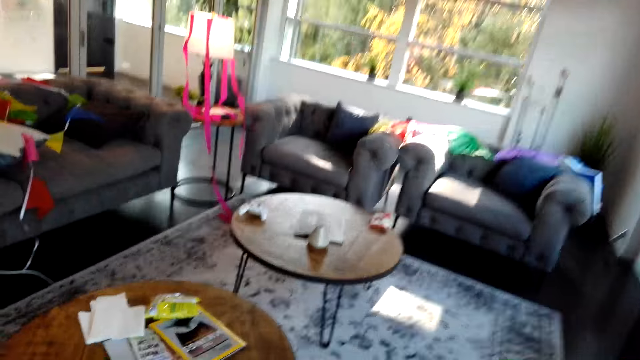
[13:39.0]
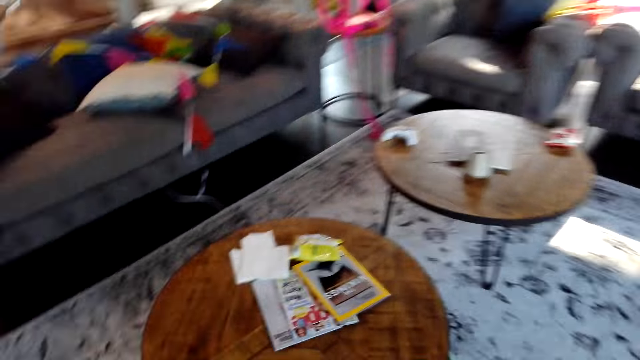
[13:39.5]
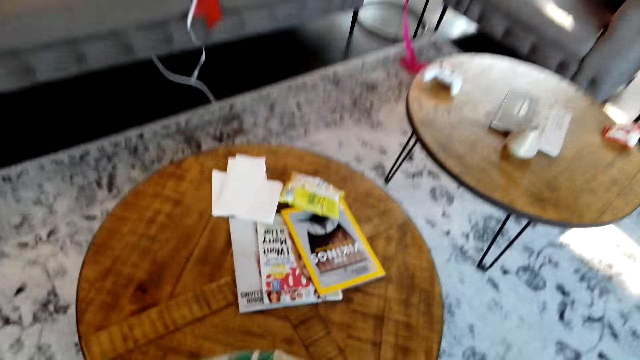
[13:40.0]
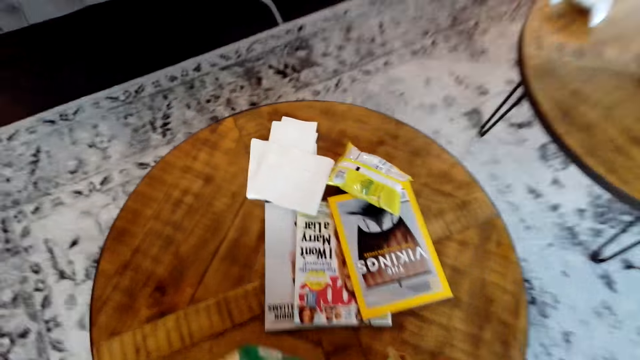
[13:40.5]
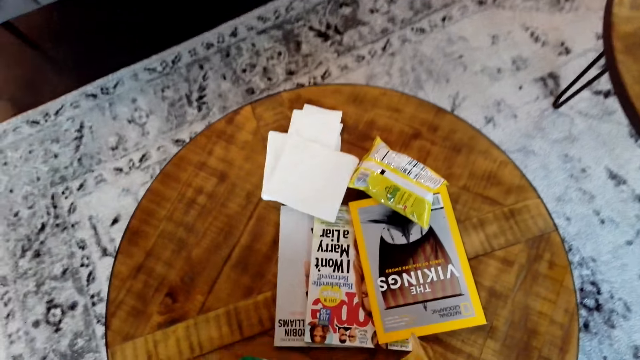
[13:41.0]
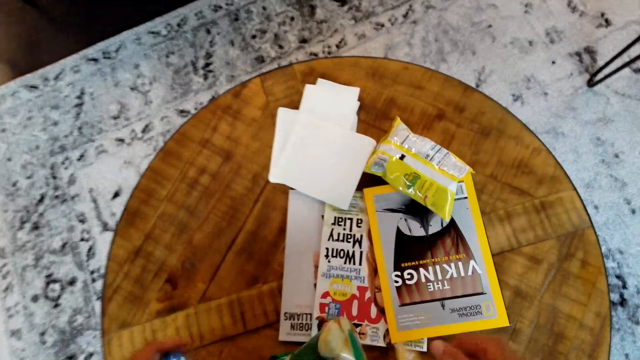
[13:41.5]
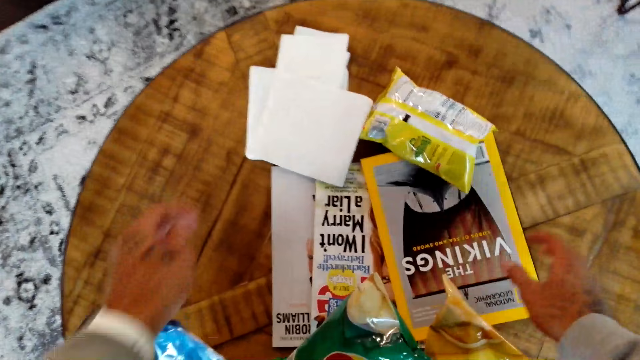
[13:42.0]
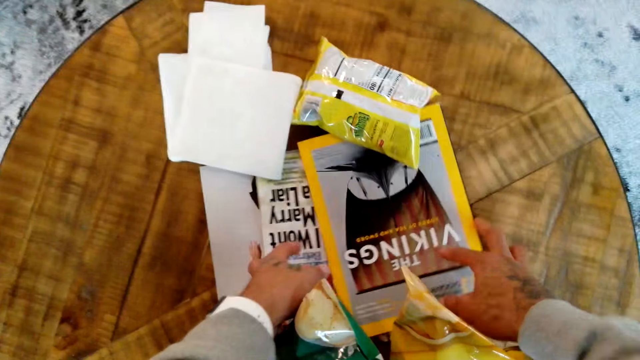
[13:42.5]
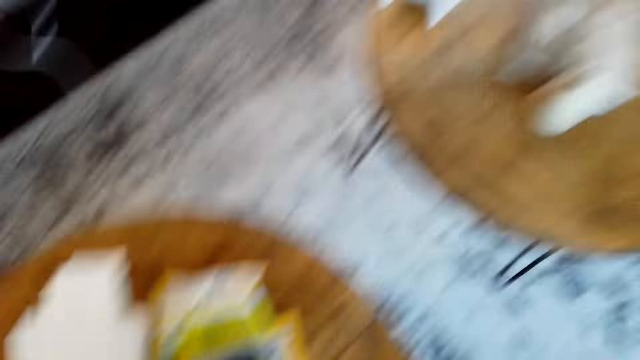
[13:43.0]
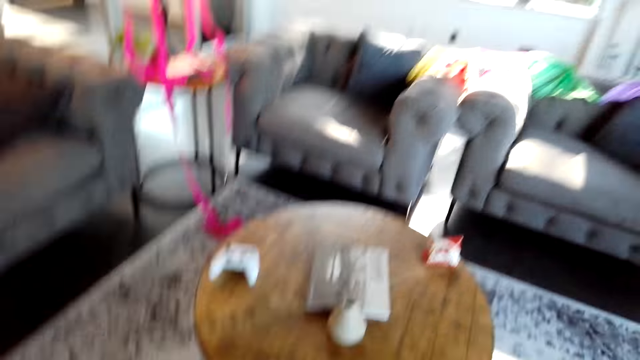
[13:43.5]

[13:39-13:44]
The camera wearer walks around the house. They place the snacks on the table. They move the magazines. They pick books. They walk around the house.

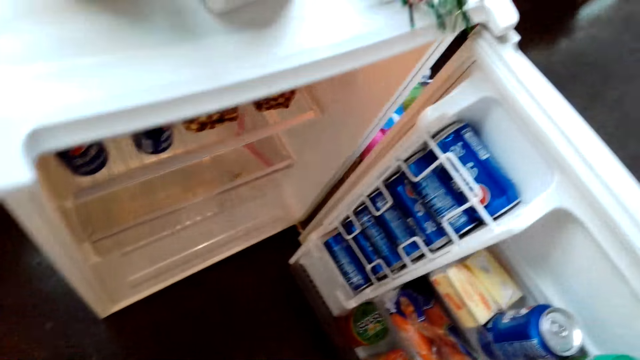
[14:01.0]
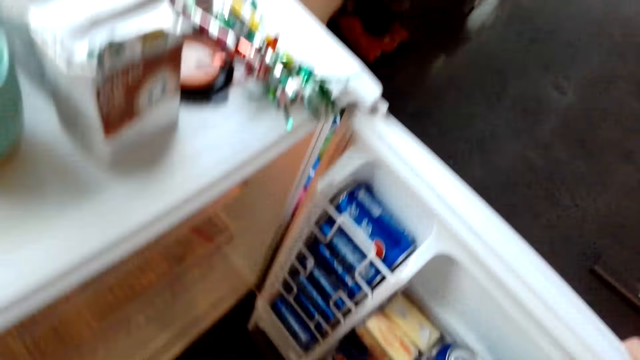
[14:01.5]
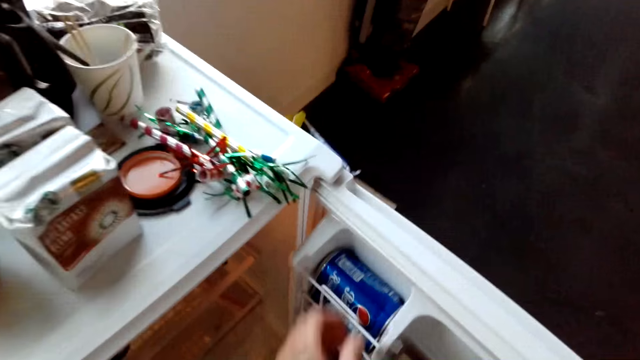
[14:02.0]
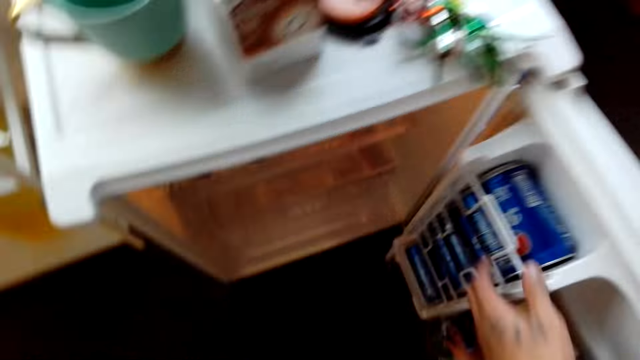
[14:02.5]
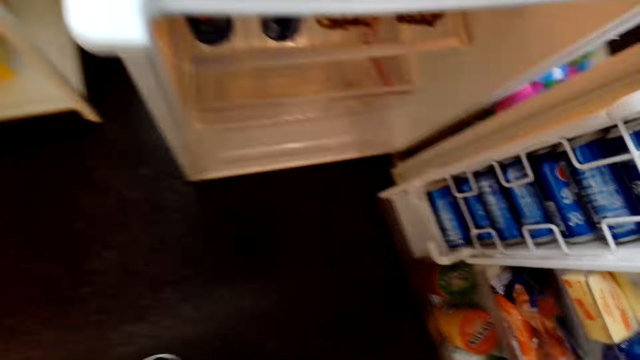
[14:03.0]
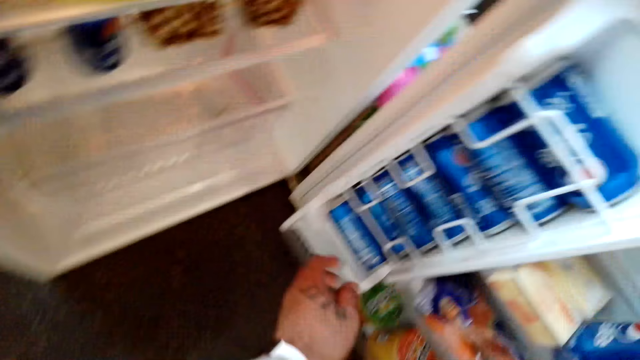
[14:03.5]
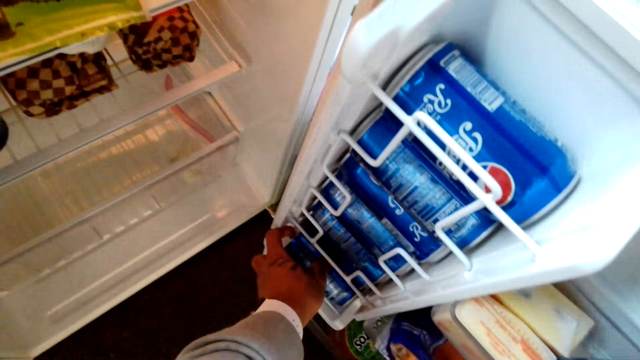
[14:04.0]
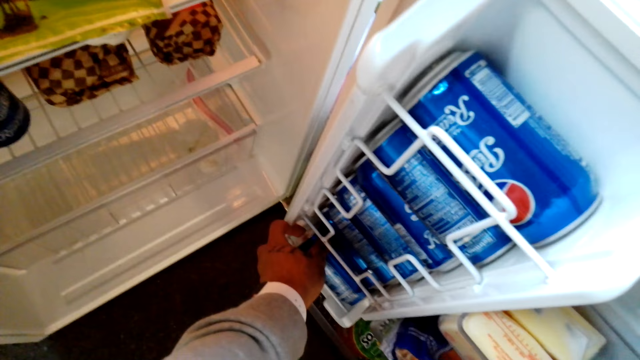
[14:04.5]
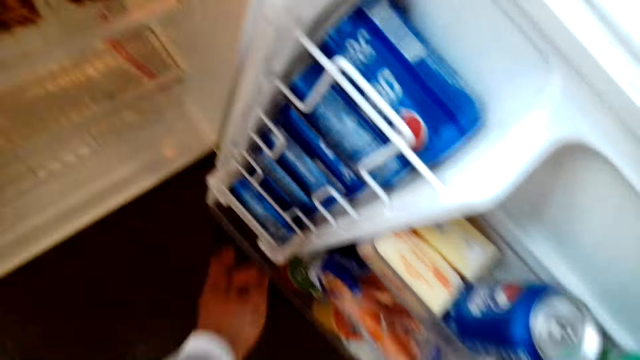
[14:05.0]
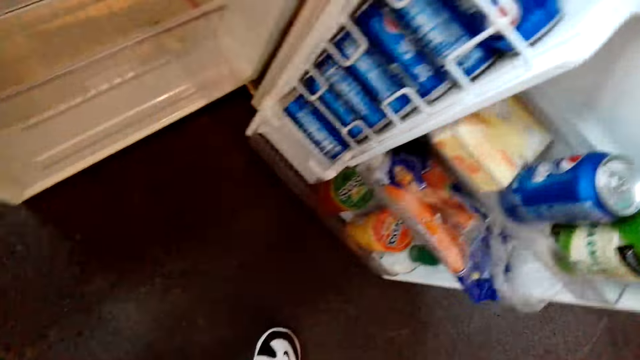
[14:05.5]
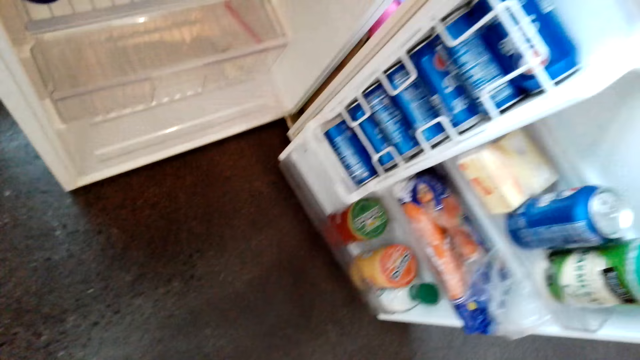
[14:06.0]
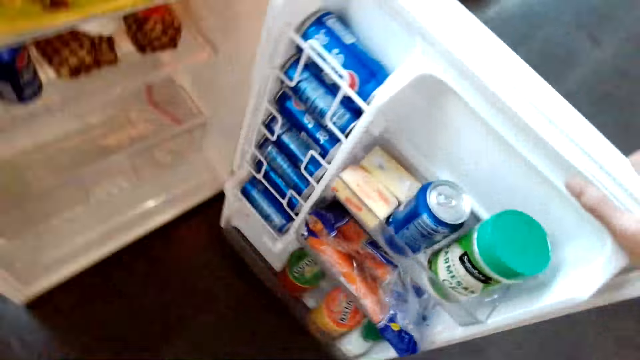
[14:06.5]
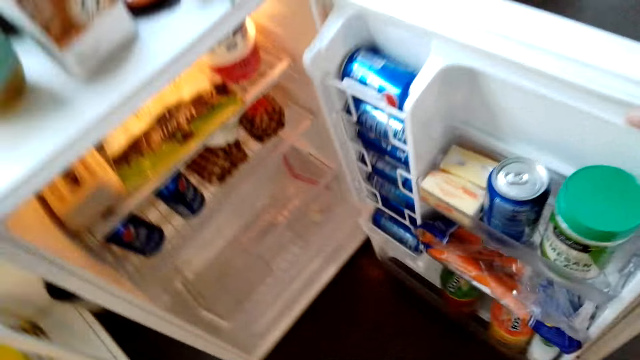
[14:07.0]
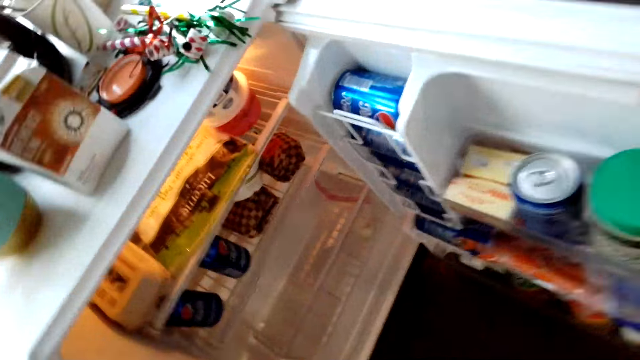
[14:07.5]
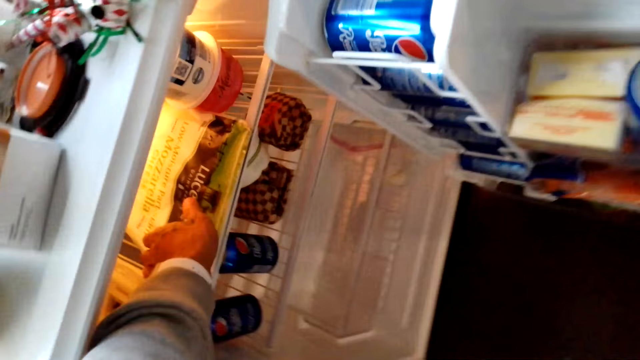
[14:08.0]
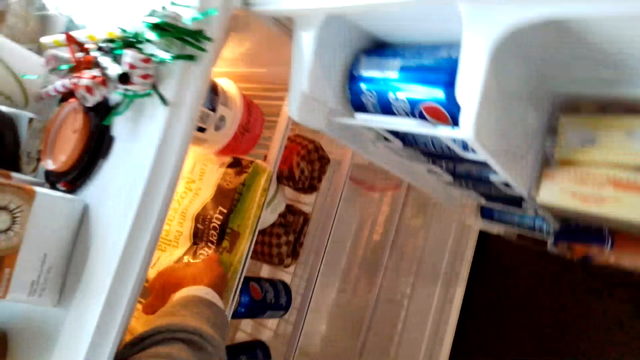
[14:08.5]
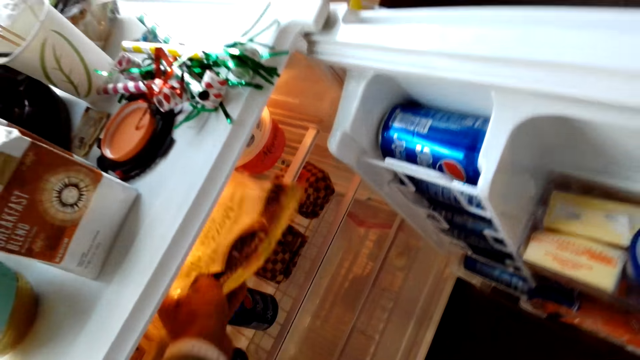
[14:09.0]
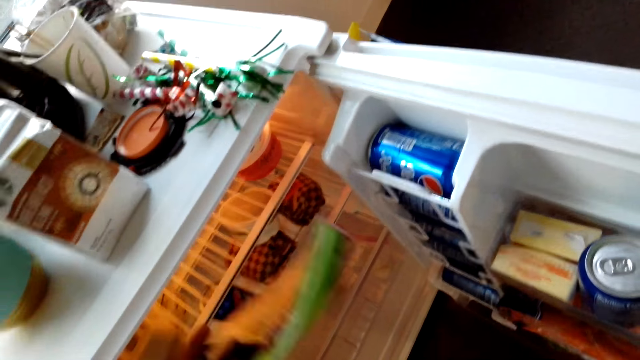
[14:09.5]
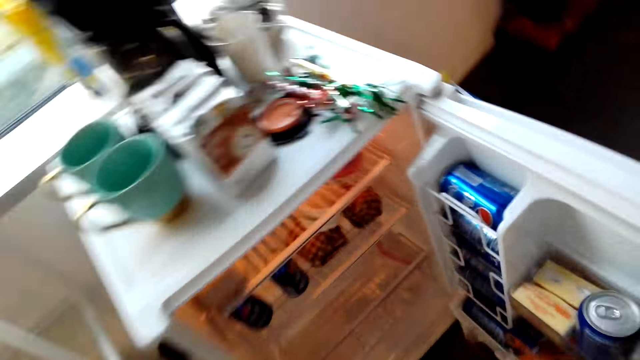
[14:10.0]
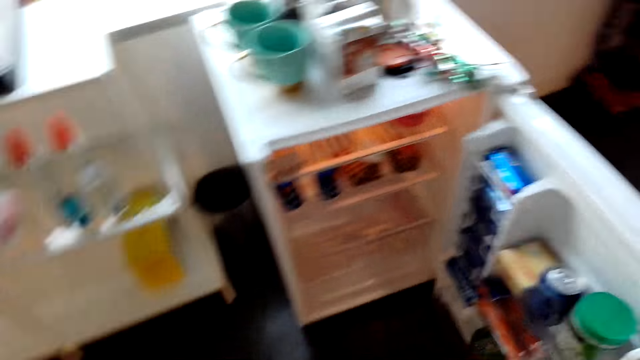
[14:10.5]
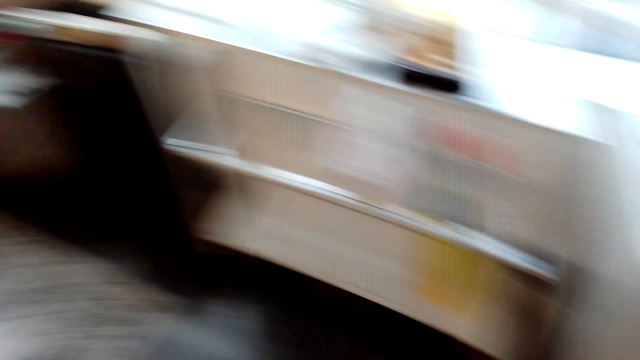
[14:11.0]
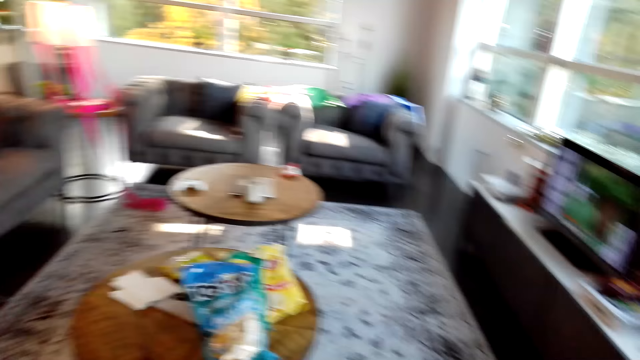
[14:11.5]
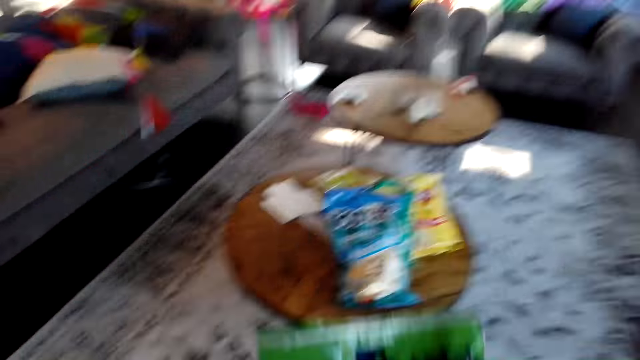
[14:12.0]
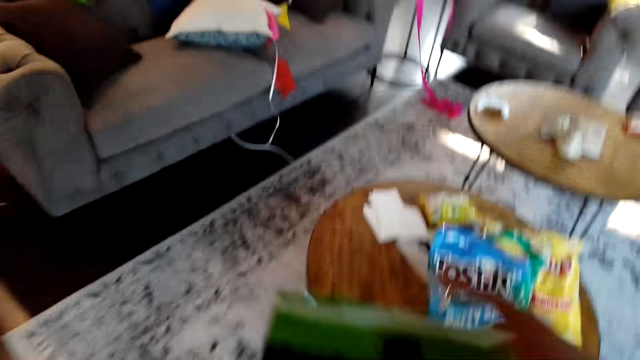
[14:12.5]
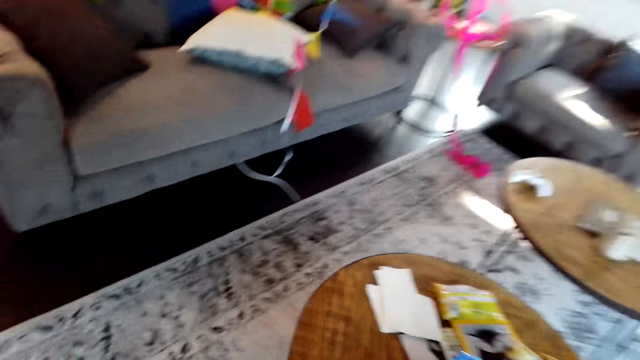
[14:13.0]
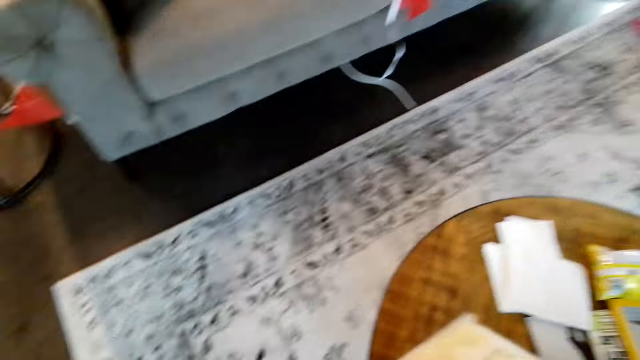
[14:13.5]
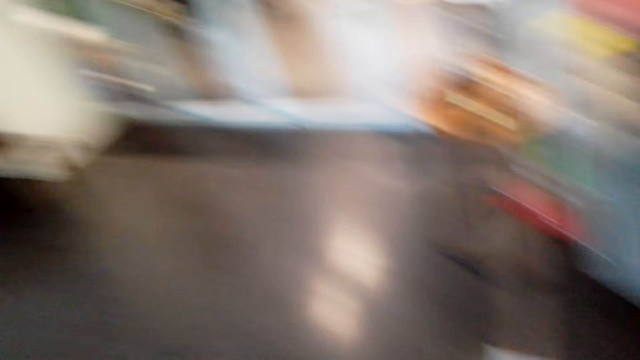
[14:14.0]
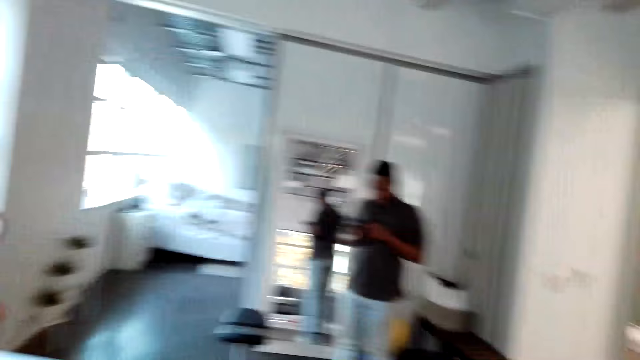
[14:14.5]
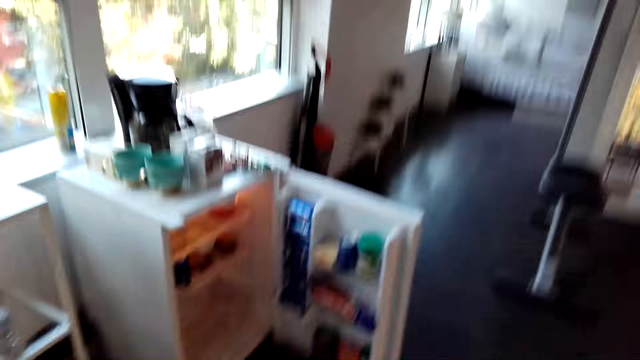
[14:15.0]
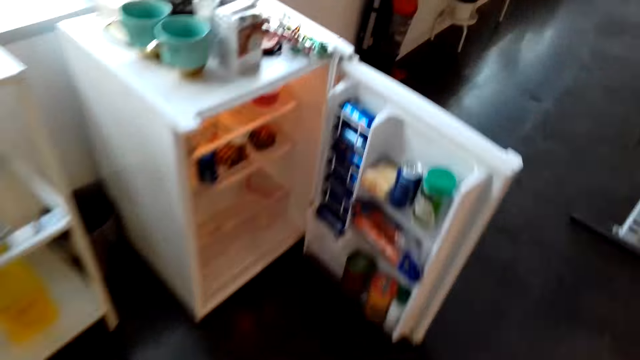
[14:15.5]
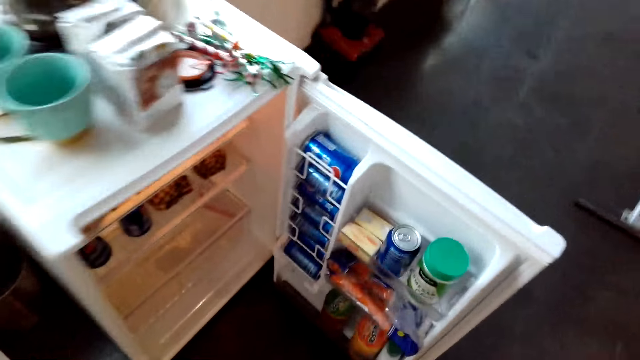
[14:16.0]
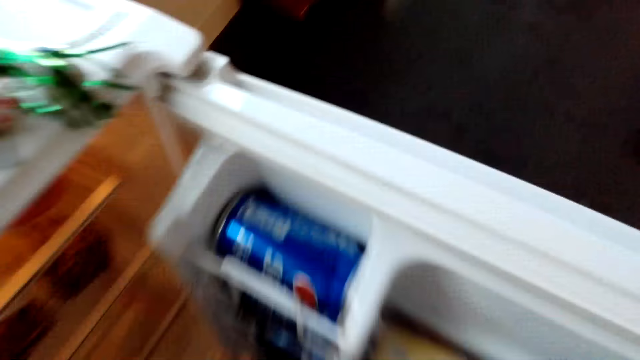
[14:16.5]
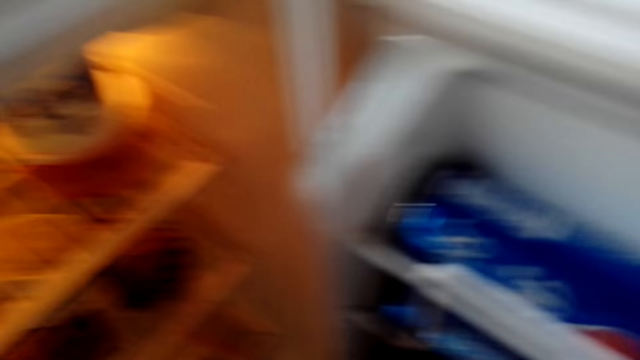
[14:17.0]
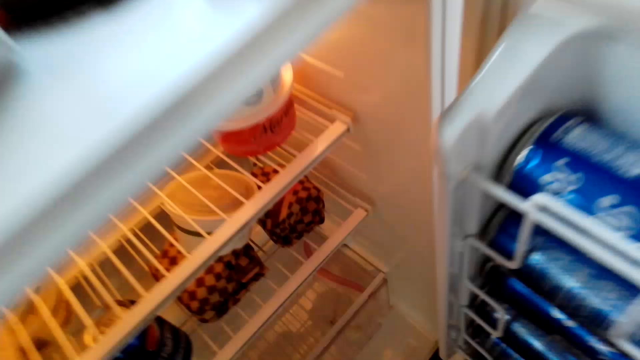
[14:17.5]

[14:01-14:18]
The camera wearer touches a can. They pick a bottle from a fridge. They look at the fridge. They pick snacks or a package from the fridge. They walk around a room. They place the package on the table. They look around the room. They walk around the room.
